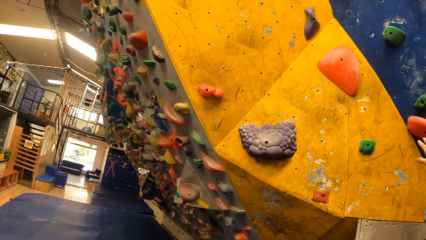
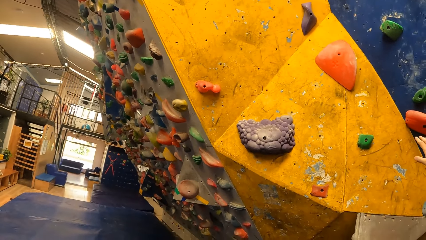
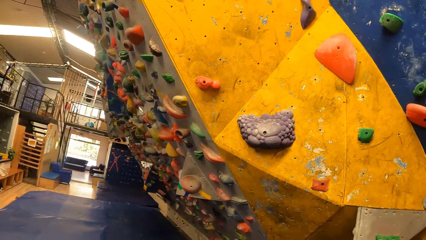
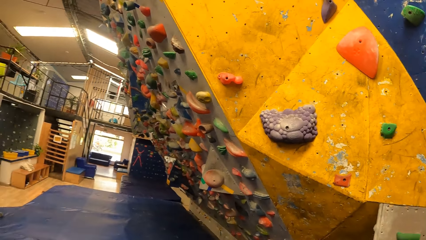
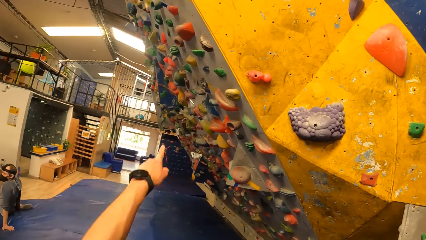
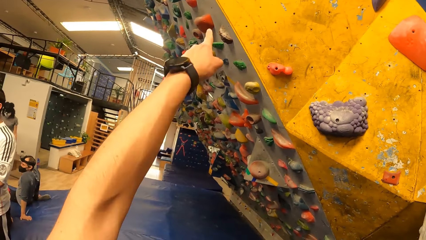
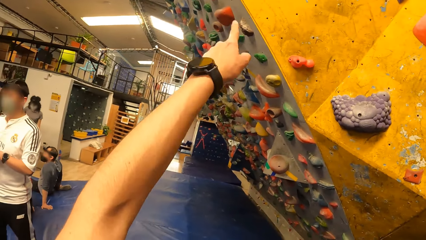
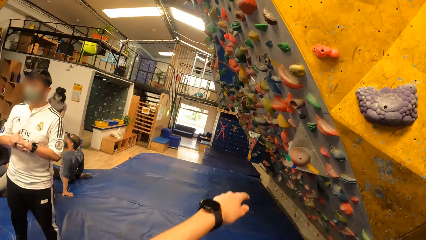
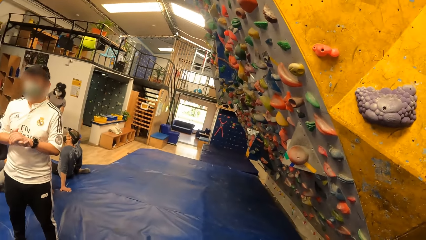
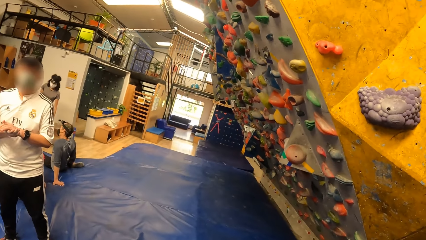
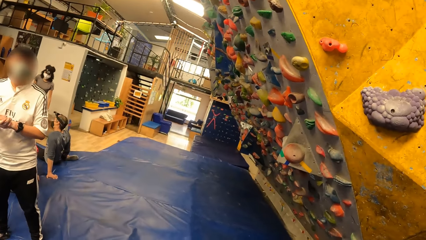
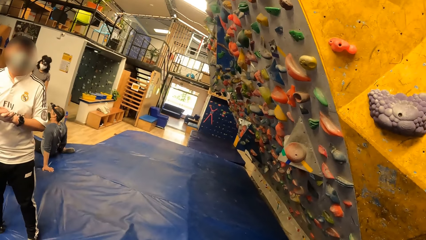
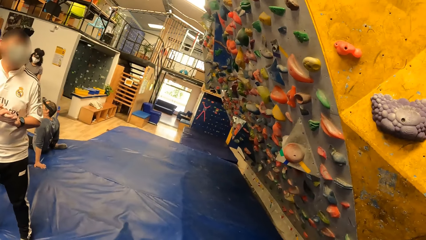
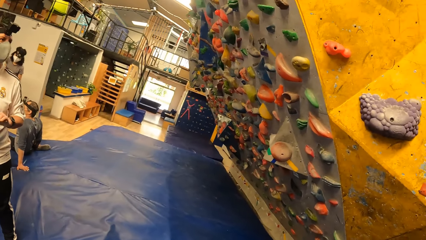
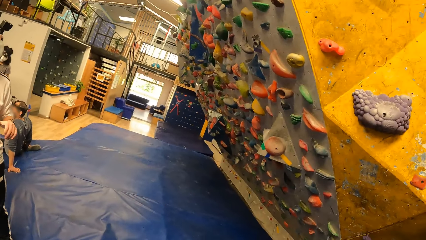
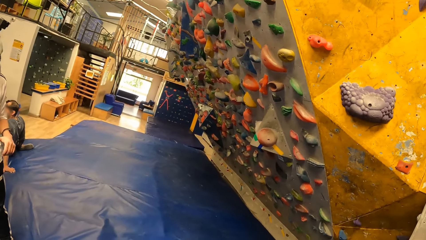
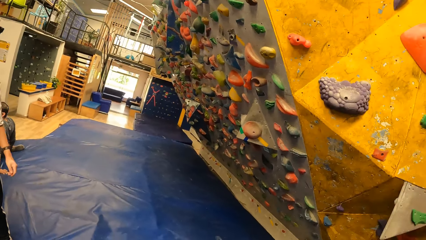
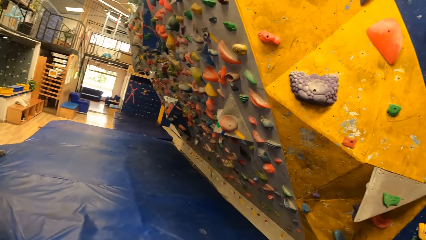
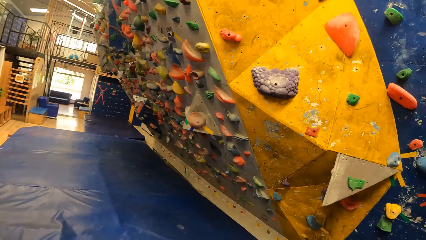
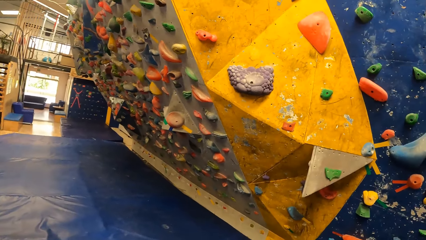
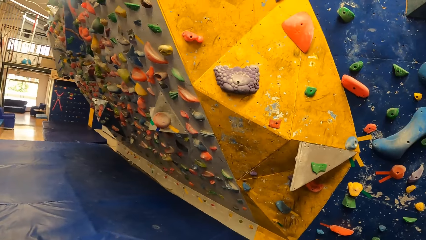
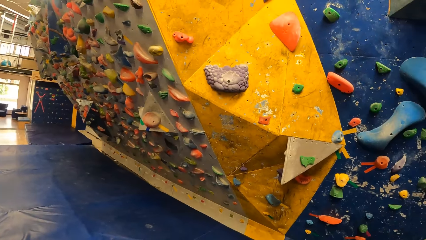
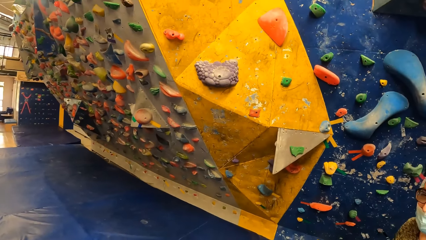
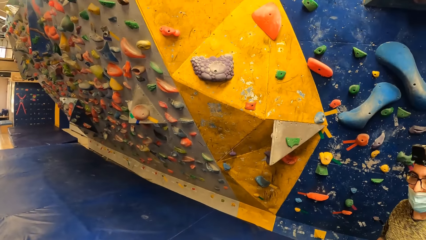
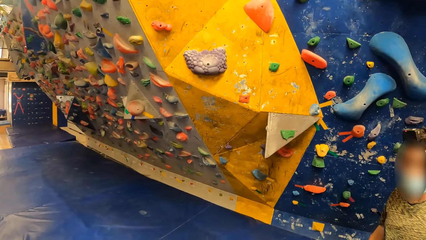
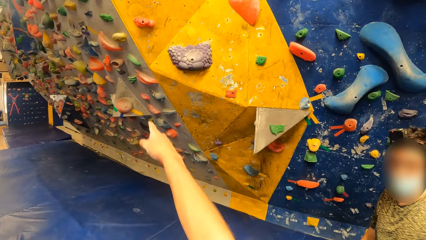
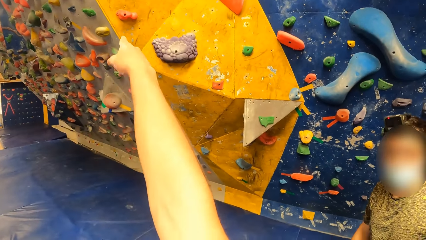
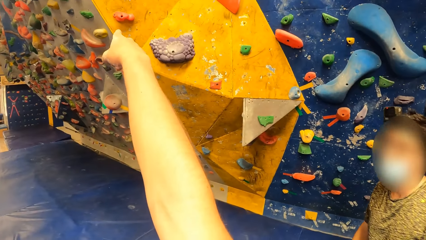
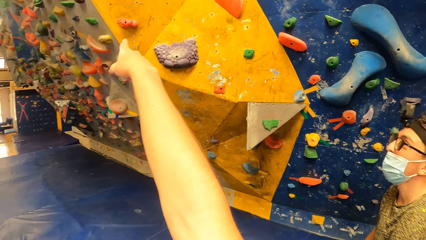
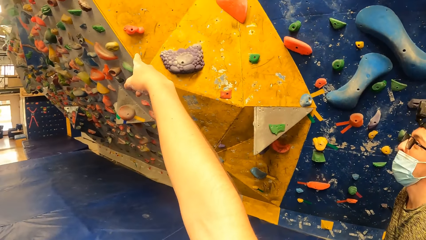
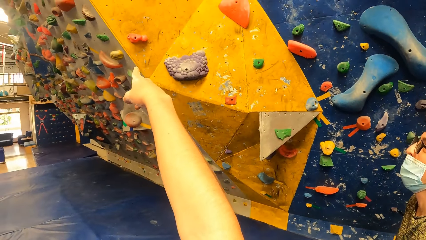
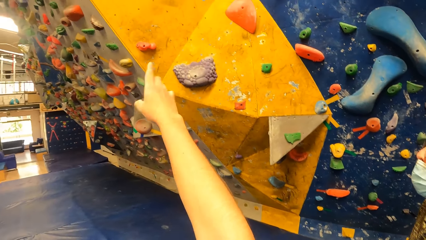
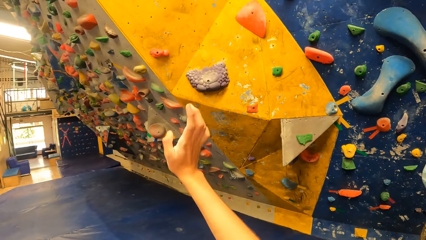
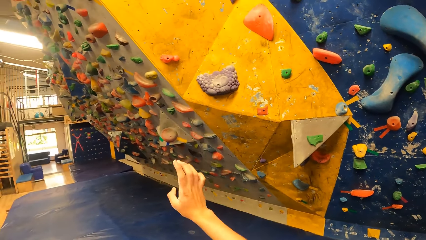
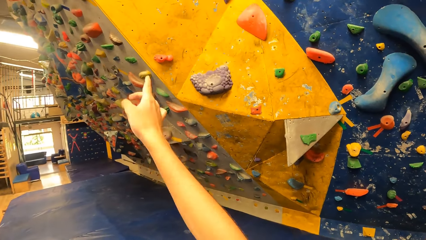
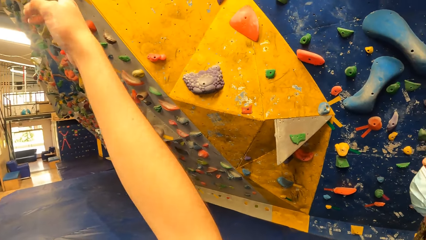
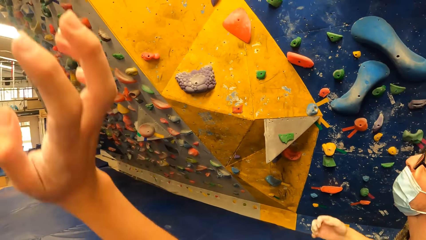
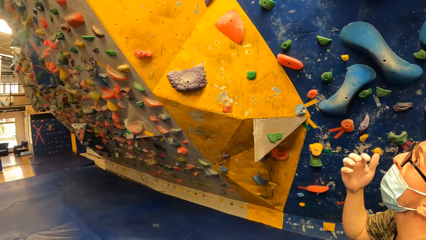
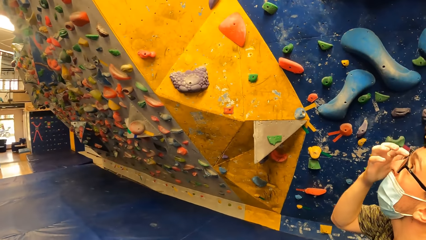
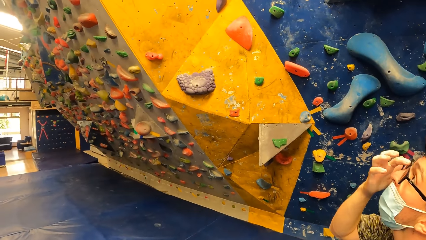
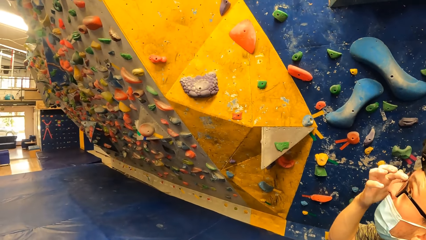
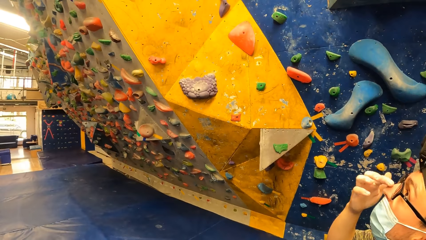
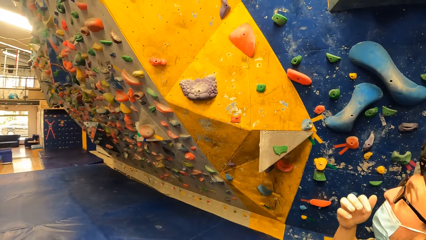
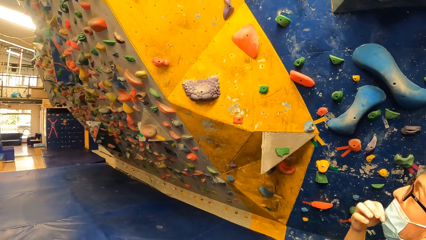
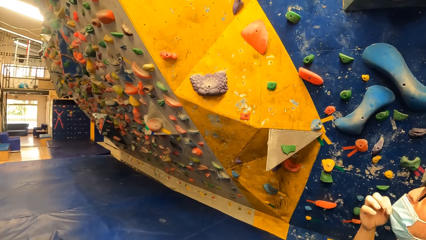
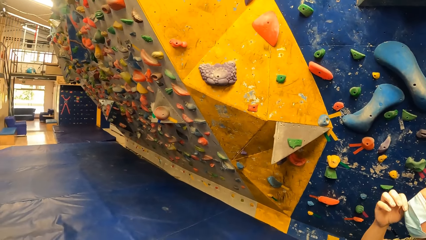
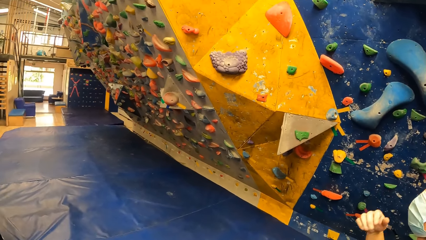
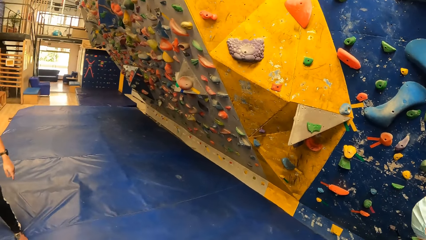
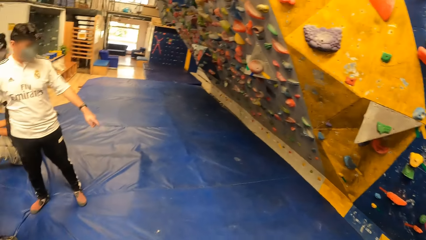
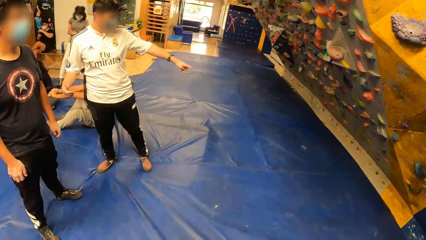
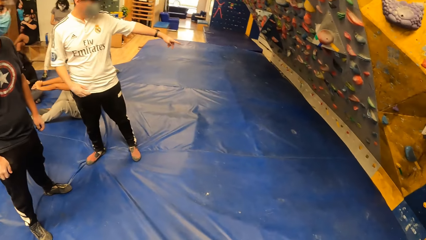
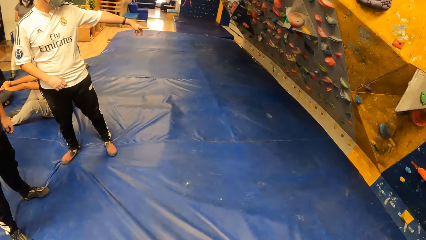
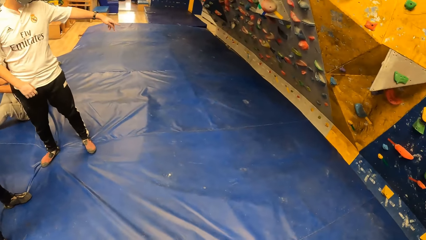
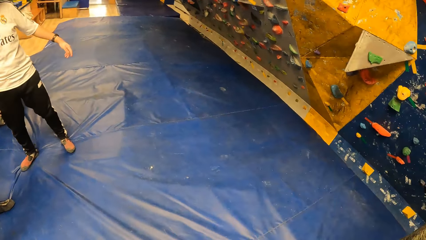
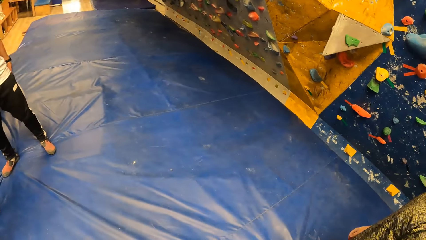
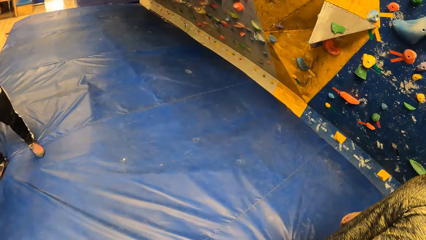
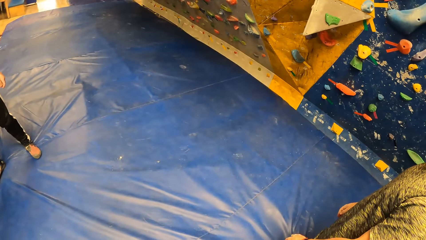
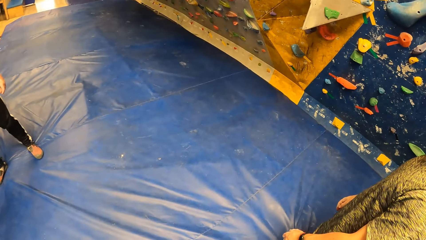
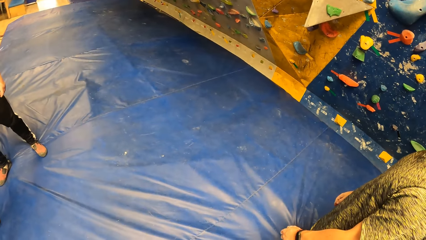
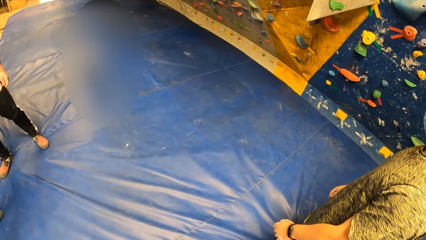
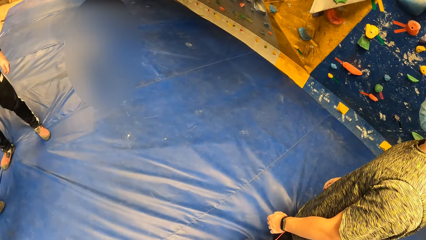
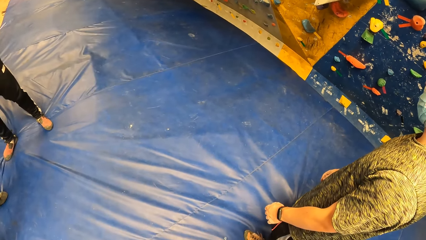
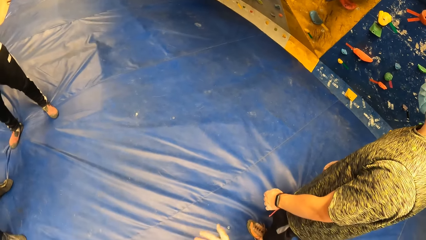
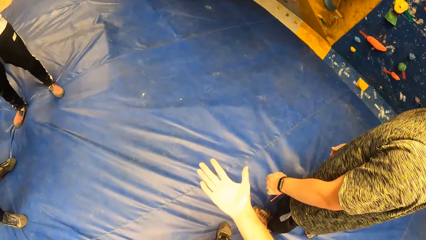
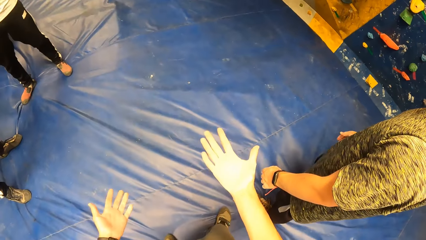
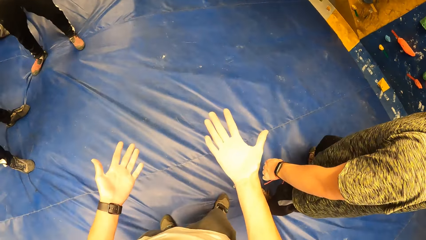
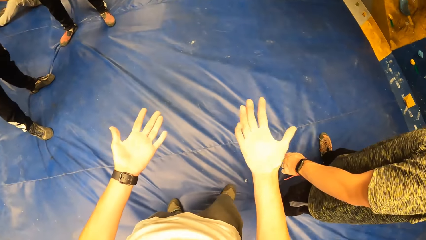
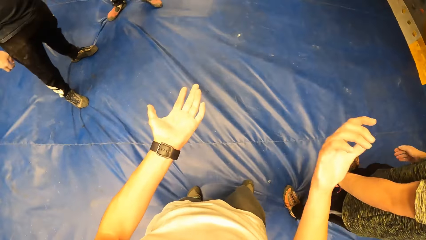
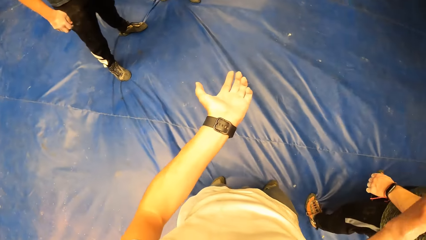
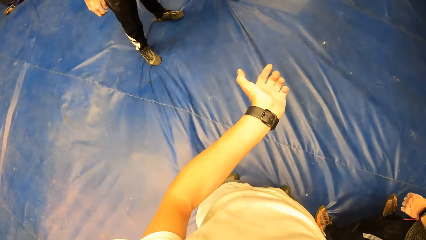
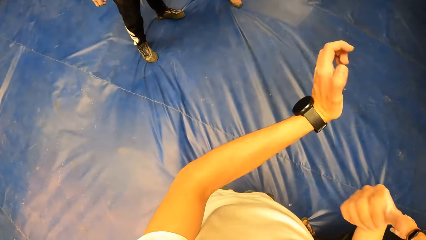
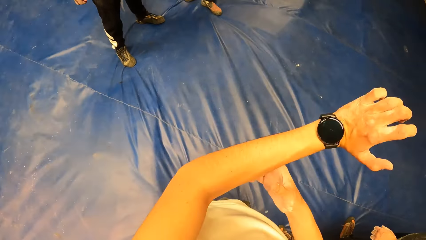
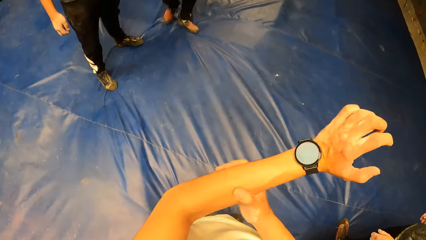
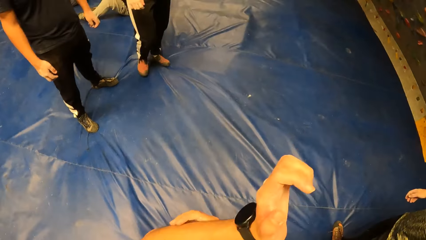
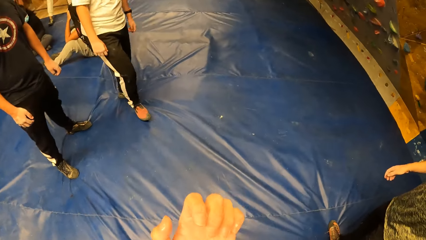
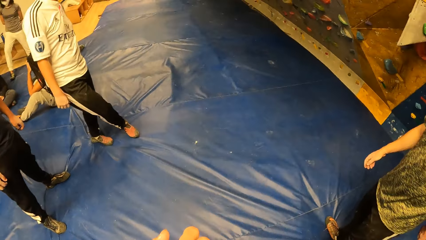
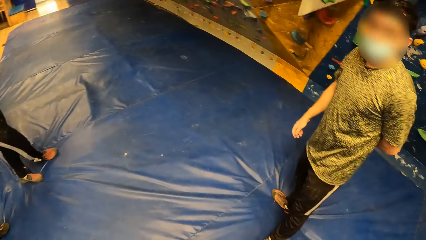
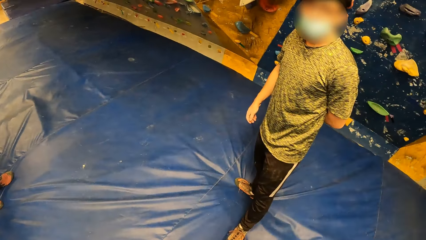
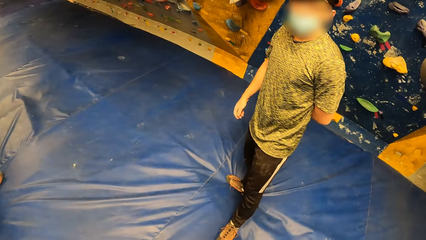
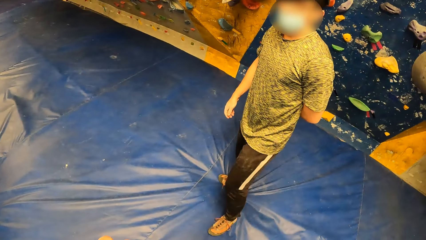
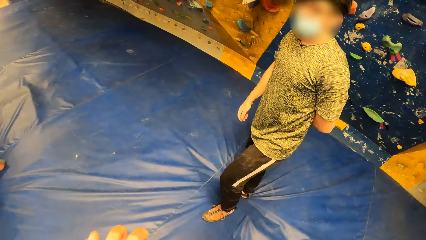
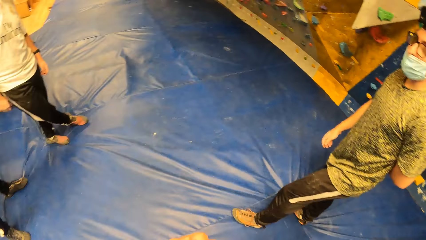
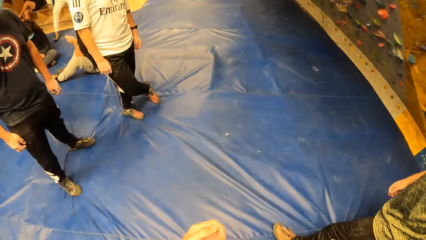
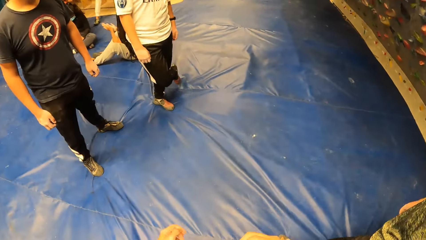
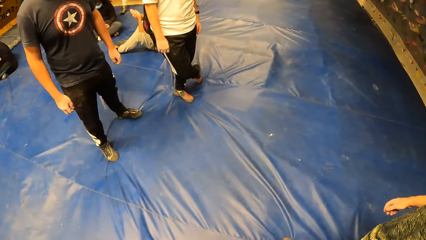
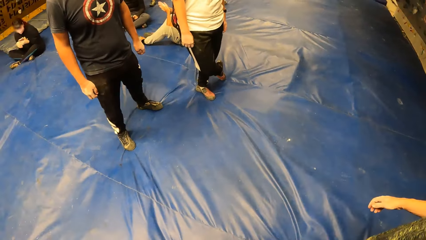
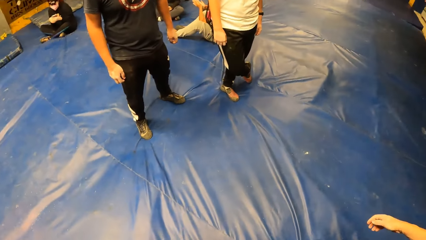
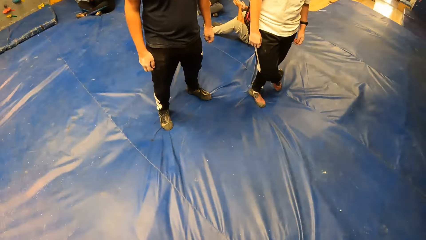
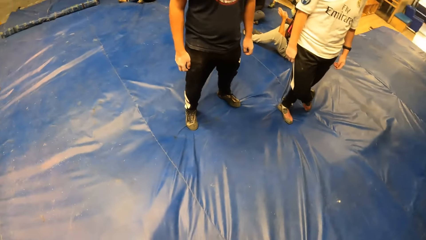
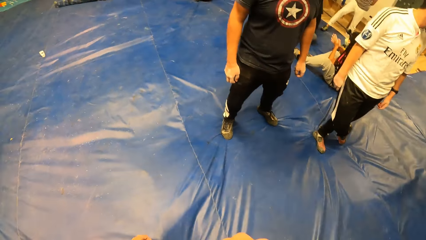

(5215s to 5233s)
The camera wearer points to the bouldering wall in the gym with his left hand. He points to the bouldering wall in the gym with his right hand. The man touches his face with his right hand. Another man points to the bouldering wall with his left hand. The camera wearer inspects both of his palms. He raises his right hand to his face. He touches his left arm with his right hand. He looks at the wrist watch.
